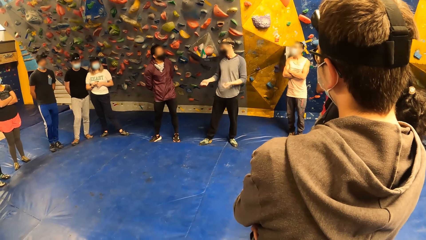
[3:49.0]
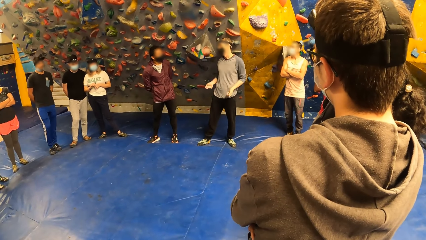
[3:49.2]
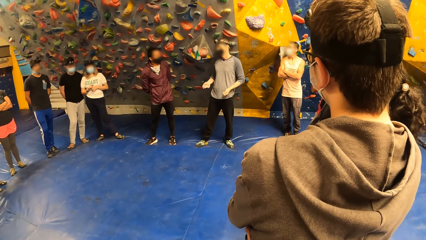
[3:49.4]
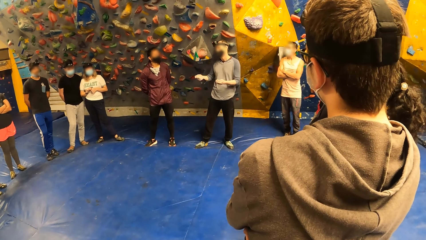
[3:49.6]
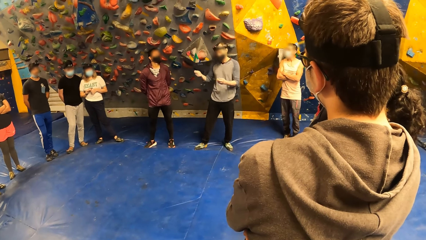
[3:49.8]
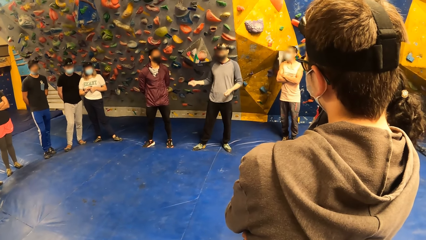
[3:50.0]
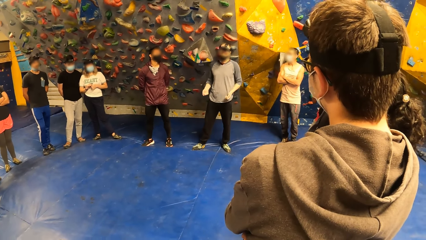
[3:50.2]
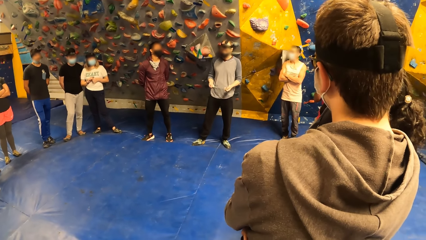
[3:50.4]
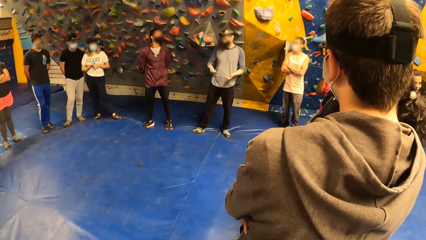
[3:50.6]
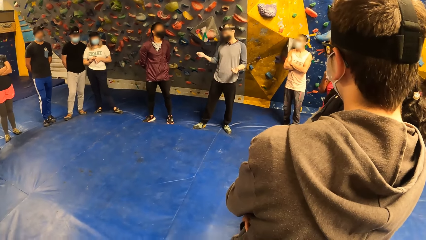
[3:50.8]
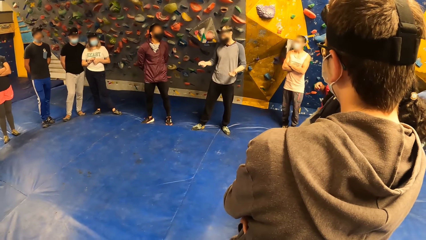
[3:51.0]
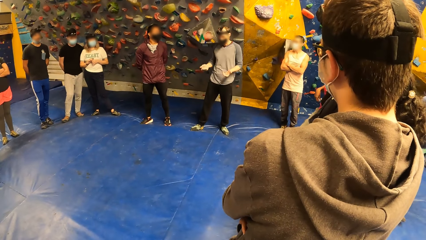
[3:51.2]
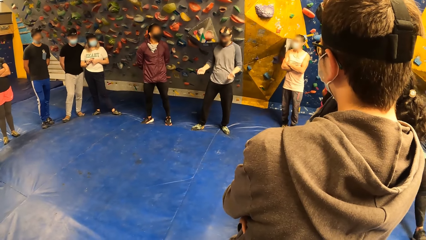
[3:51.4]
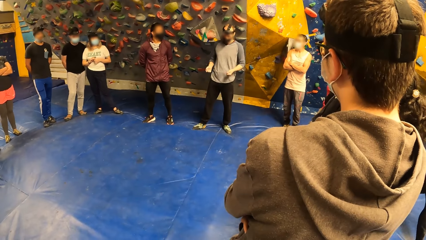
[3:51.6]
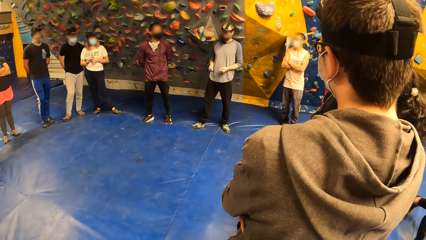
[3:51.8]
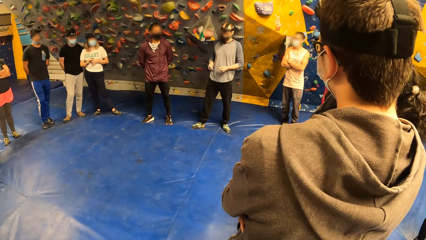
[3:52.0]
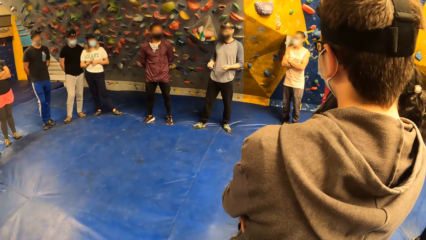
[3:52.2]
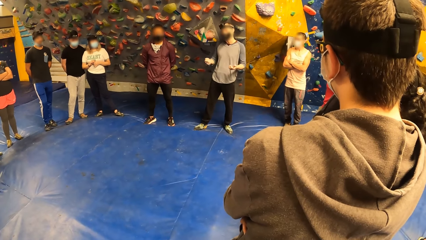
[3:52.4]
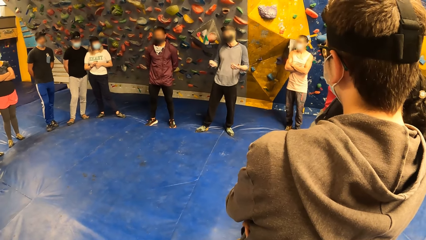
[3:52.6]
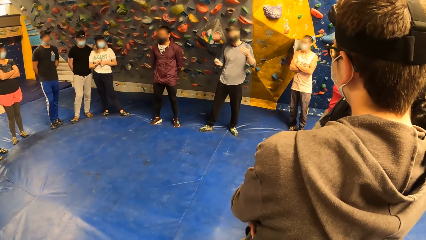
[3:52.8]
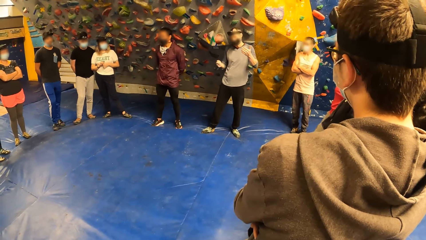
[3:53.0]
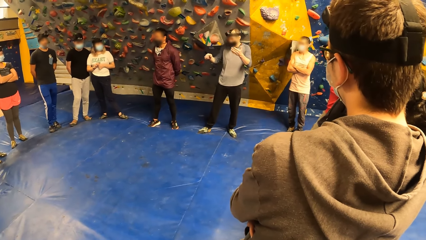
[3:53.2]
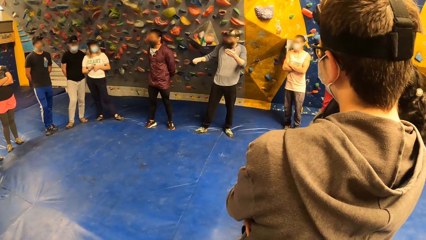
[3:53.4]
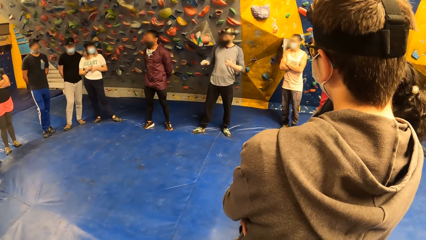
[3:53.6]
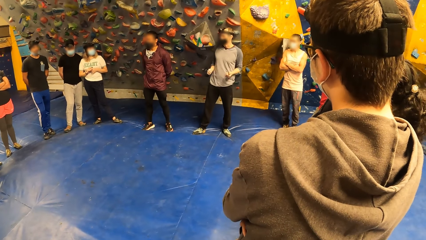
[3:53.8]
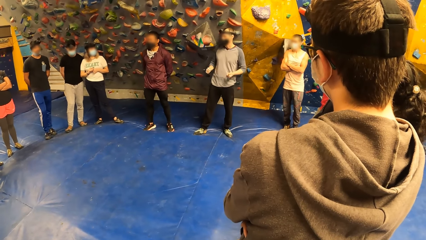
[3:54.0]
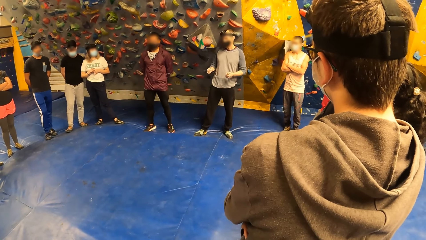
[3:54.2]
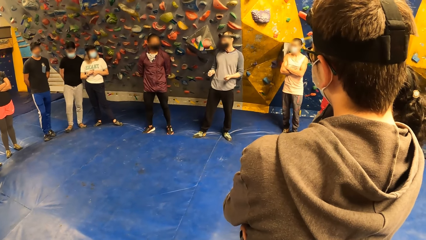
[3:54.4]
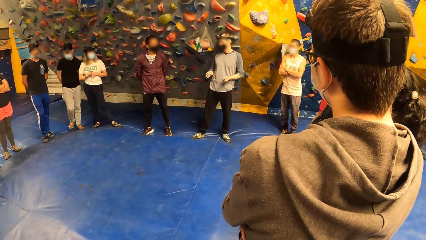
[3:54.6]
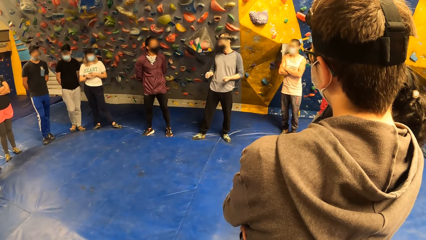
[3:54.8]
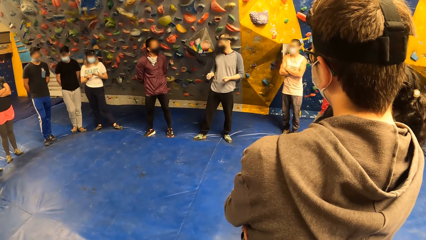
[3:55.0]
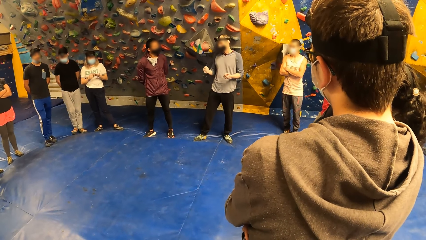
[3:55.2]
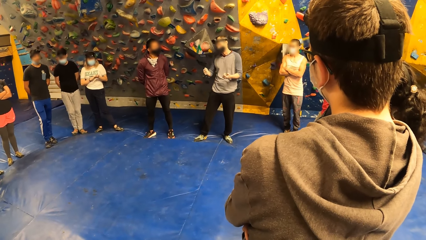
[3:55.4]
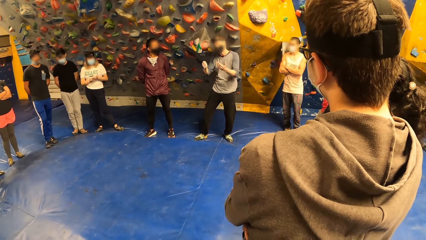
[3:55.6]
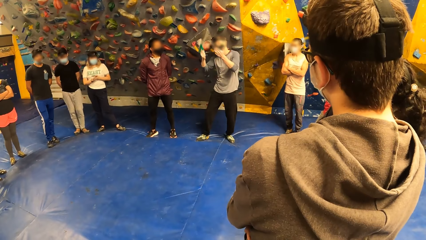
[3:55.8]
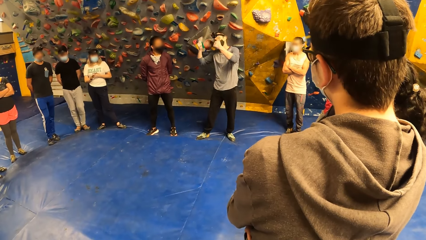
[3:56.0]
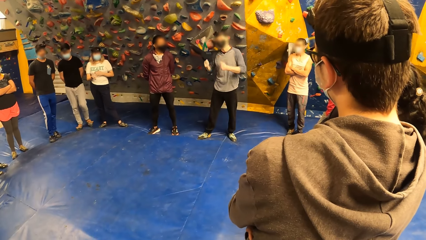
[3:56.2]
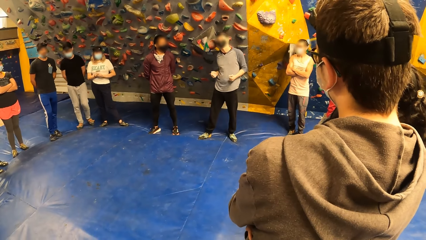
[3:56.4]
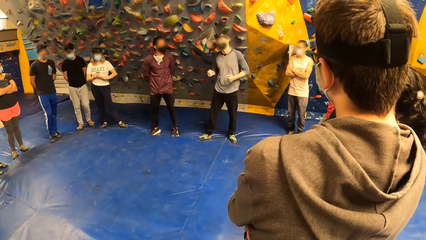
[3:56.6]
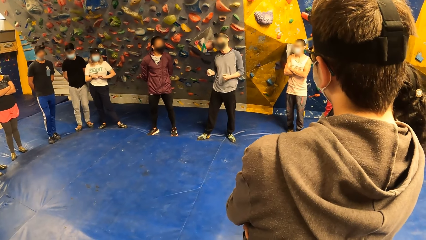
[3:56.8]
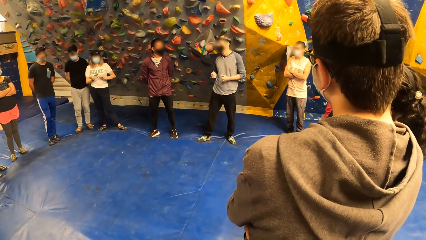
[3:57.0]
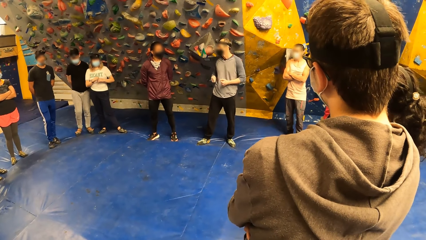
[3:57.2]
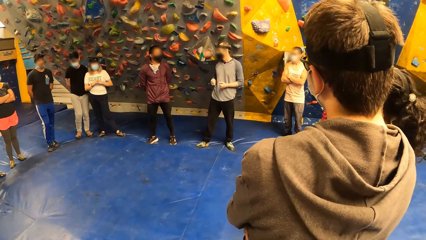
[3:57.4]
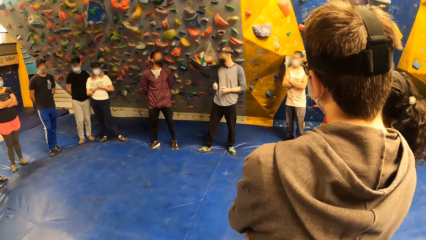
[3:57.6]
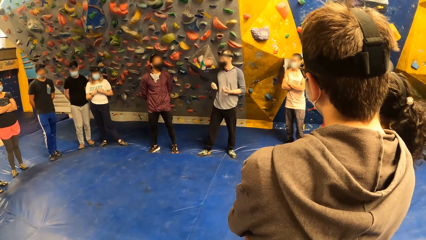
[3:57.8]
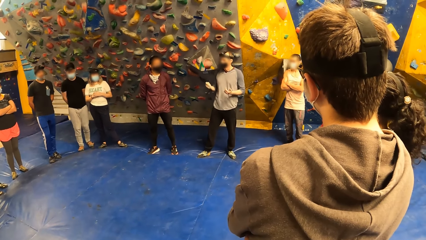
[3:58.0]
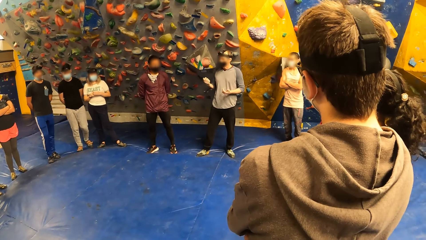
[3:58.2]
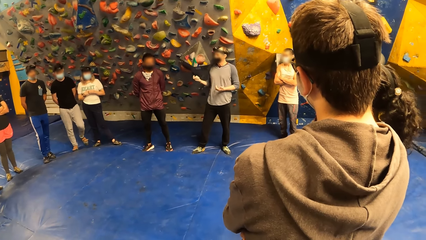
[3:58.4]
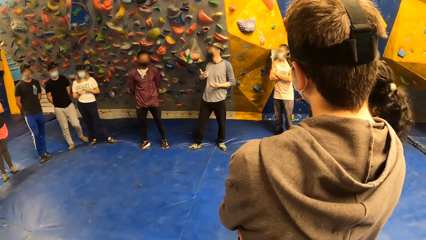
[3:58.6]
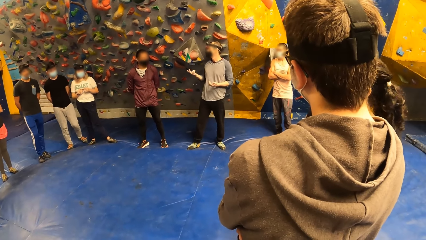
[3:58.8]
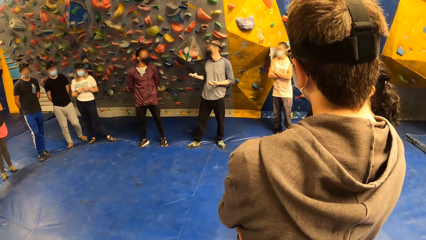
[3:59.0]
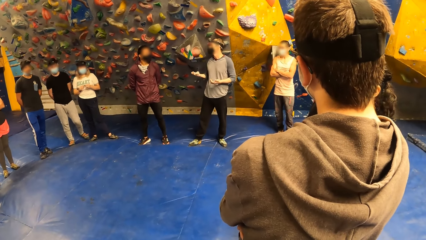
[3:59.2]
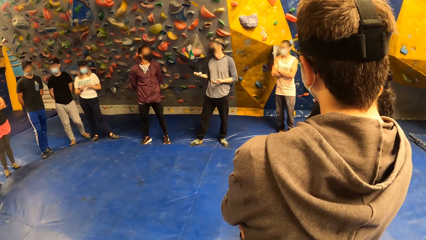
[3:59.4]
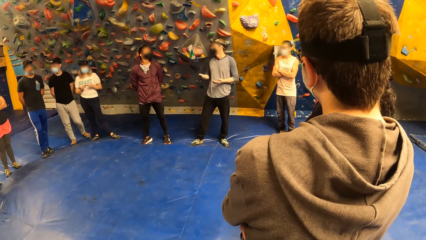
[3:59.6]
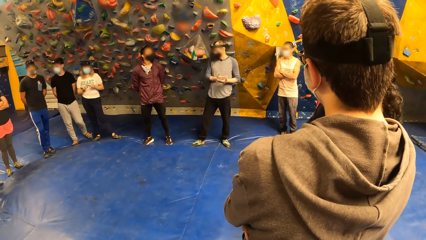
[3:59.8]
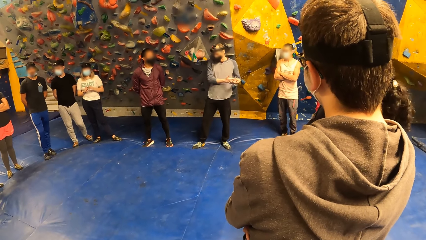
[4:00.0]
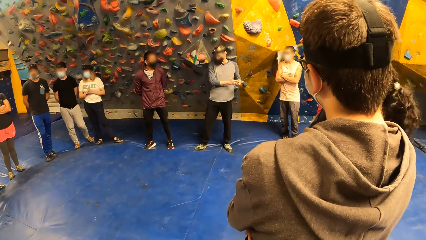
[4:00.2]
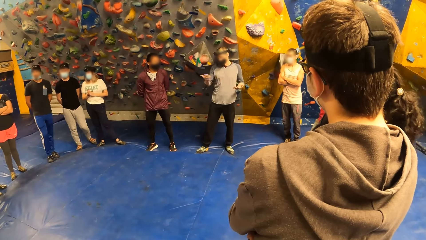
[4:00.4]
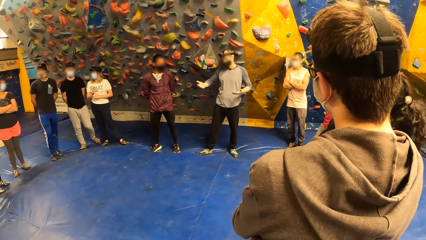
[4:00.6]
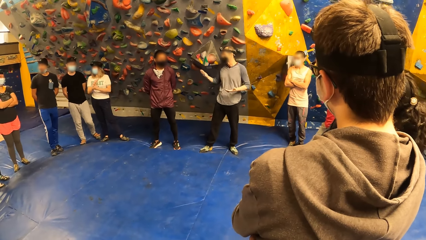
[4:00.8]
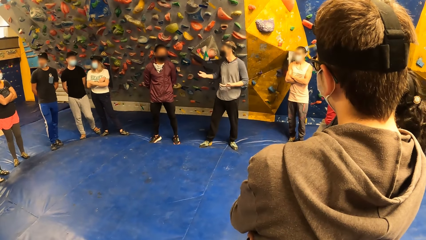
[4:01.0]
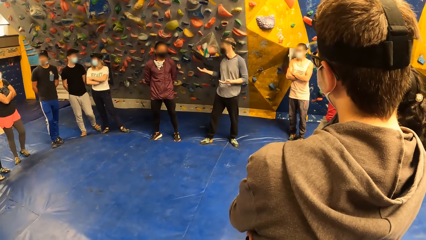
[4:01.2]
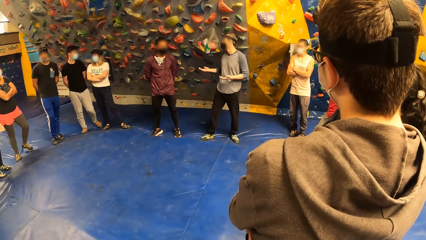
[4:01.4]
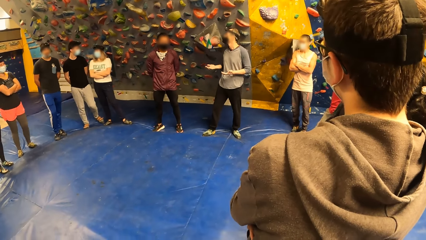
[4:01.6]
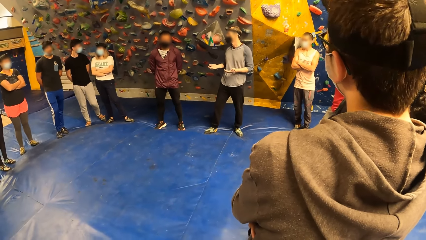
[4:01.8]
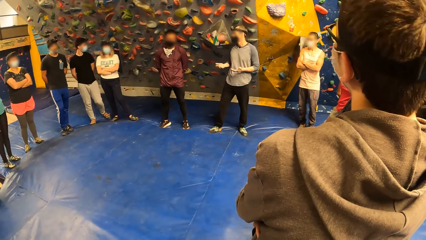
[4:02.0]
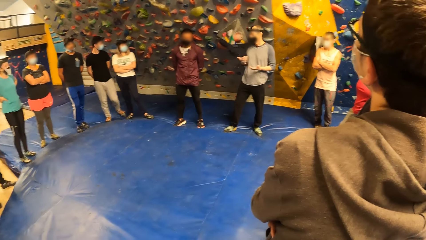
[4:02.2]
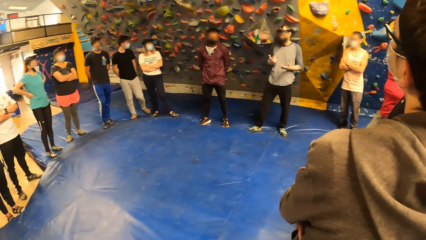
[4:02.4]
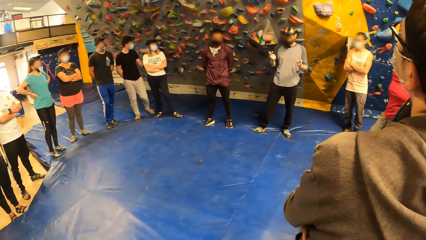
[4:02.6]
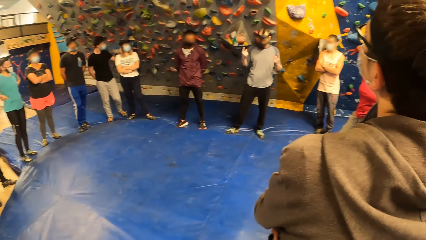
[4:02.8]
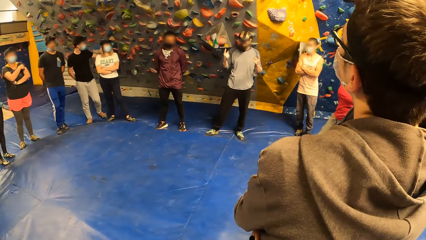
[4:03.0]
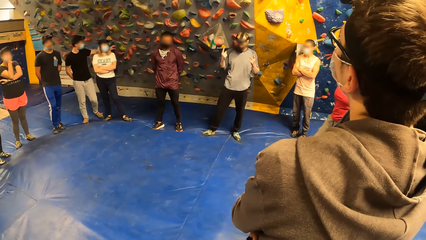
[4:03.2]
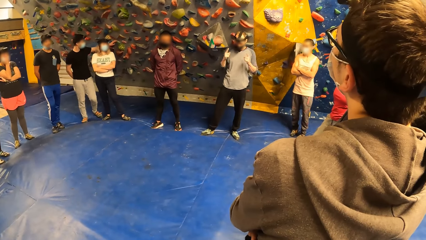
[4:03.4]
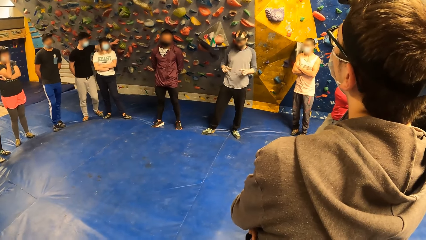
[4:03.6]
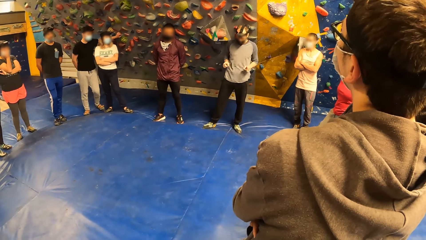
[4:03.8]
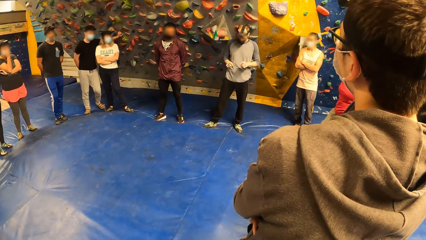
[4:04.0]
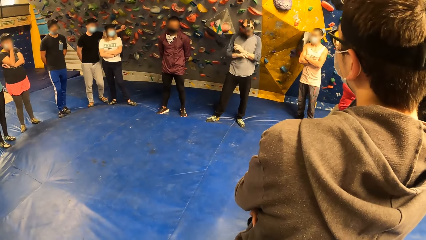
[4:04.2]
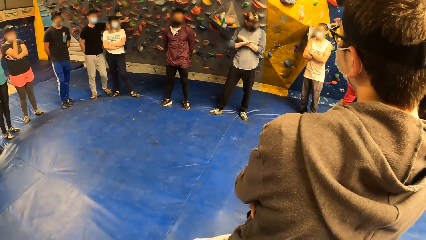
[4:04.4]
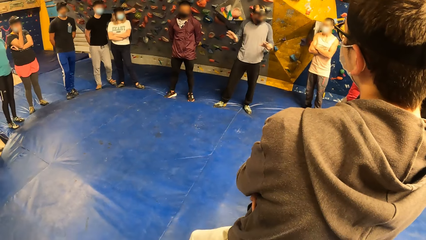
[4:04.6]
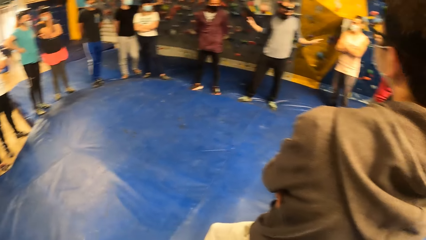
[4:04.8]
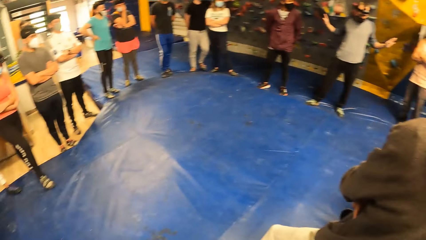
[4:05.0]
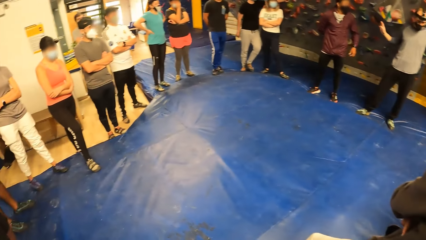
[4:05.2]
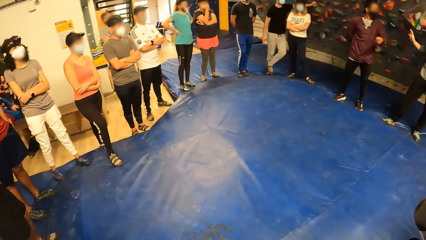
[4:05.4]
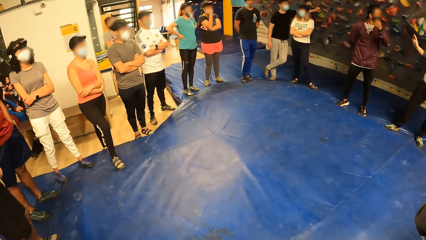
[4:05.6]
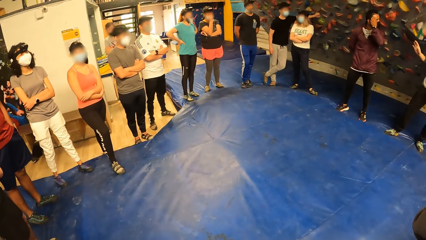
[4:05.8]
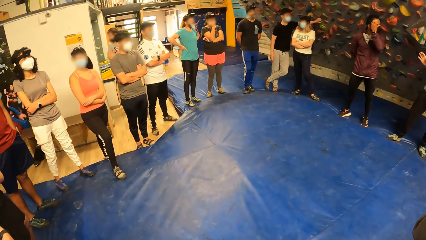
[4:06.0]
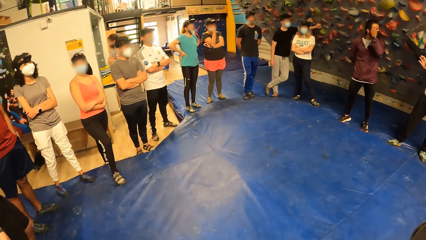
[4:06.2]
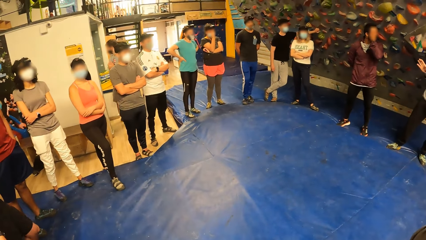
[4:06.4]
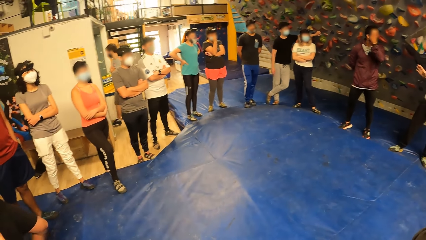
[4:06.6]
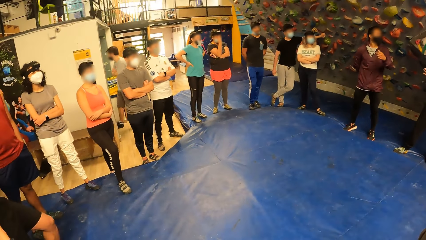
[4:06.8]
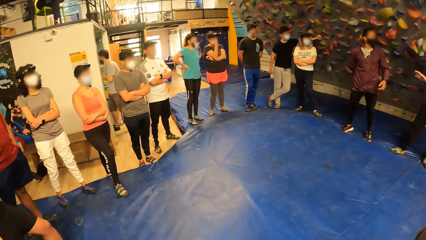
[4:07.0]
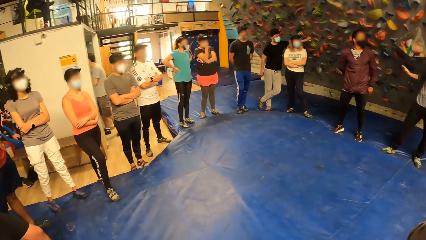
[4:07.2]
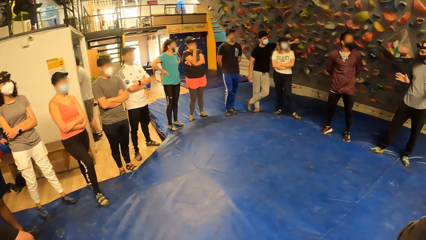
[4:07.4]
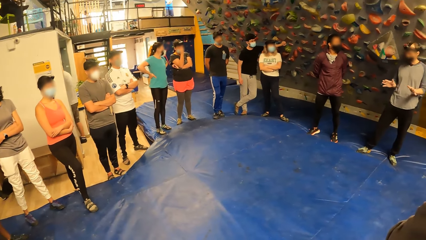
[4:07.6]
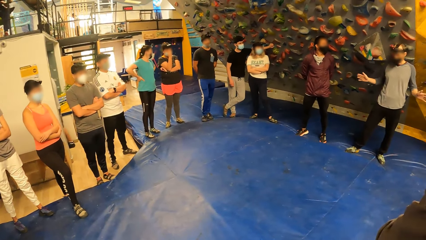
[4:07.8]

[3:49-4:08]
The man adjusts his nose mask with his left hand. The camera wearer looks around.
